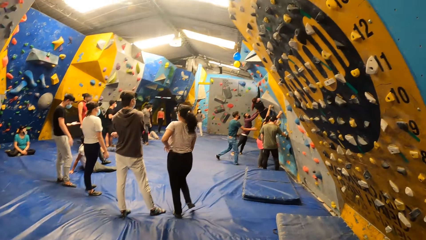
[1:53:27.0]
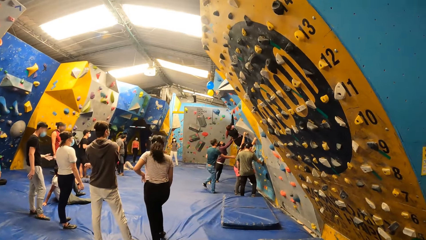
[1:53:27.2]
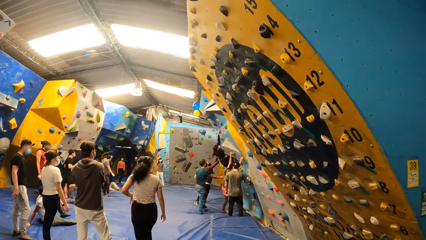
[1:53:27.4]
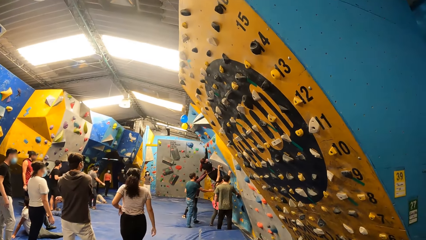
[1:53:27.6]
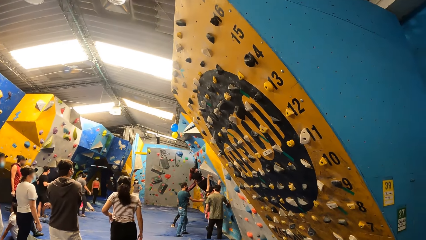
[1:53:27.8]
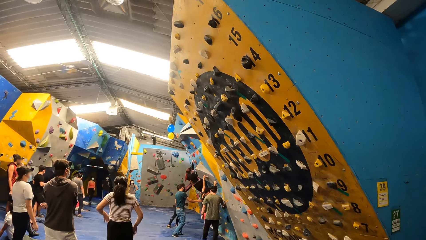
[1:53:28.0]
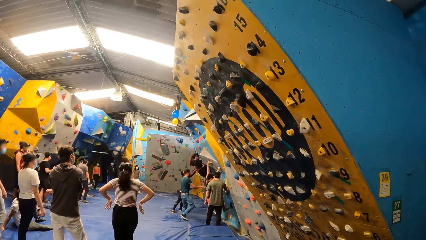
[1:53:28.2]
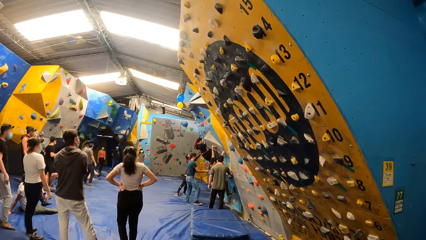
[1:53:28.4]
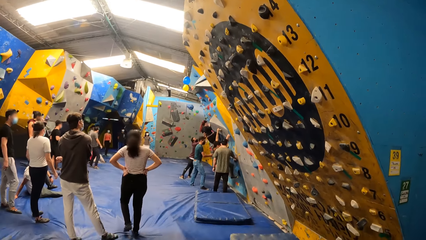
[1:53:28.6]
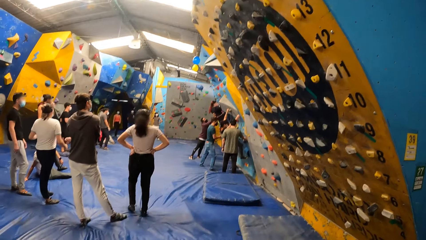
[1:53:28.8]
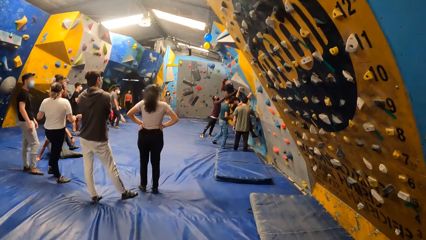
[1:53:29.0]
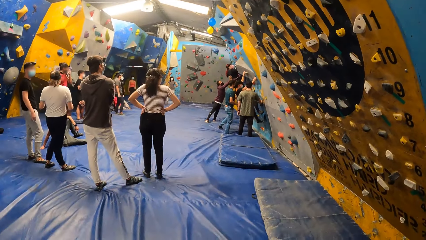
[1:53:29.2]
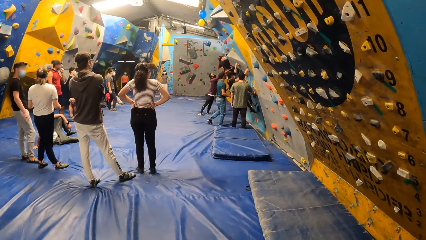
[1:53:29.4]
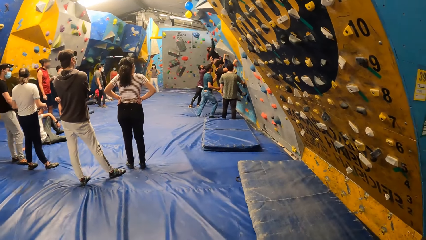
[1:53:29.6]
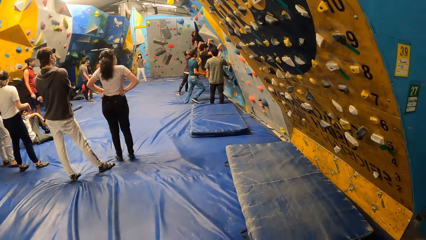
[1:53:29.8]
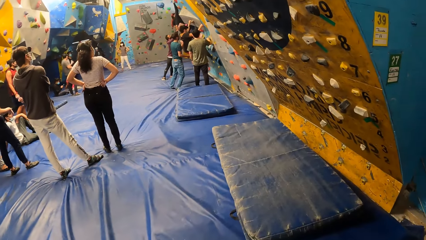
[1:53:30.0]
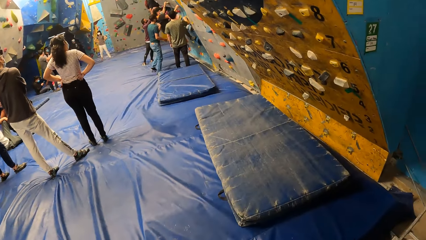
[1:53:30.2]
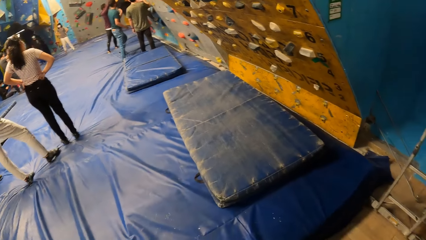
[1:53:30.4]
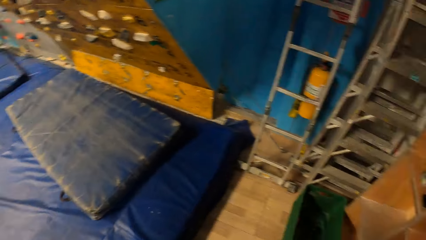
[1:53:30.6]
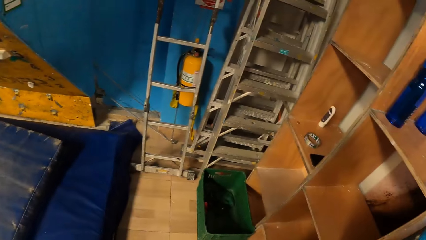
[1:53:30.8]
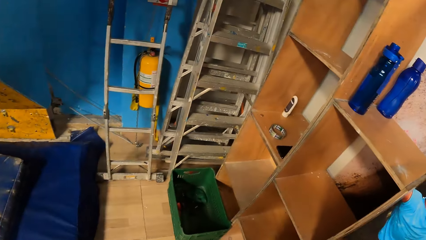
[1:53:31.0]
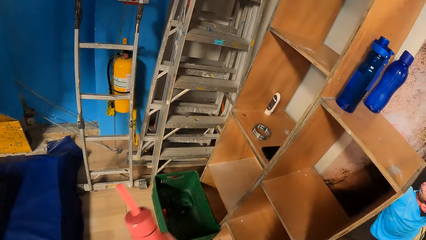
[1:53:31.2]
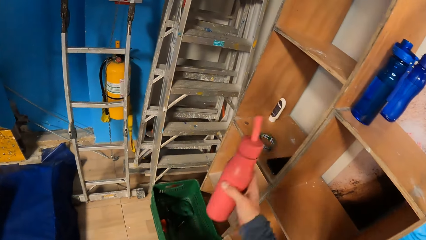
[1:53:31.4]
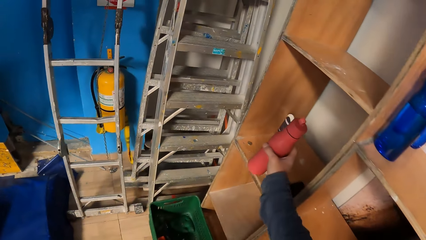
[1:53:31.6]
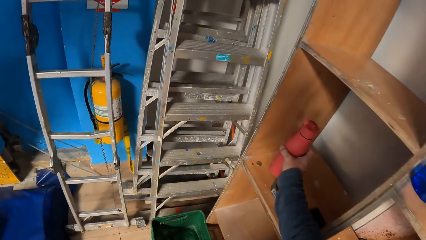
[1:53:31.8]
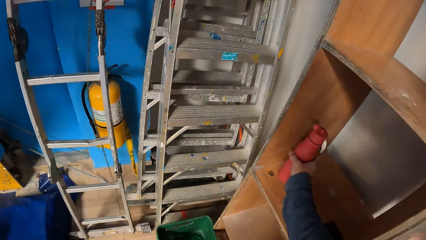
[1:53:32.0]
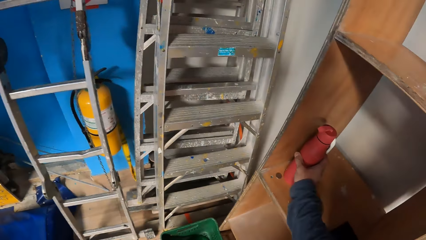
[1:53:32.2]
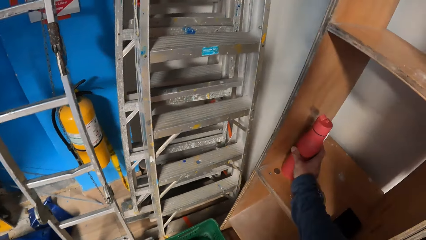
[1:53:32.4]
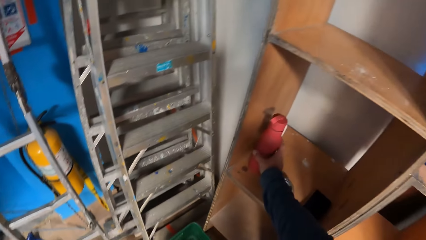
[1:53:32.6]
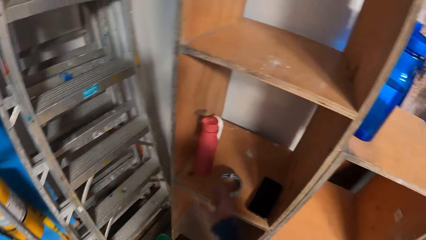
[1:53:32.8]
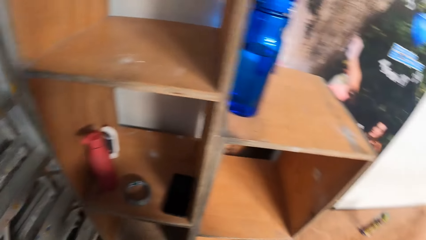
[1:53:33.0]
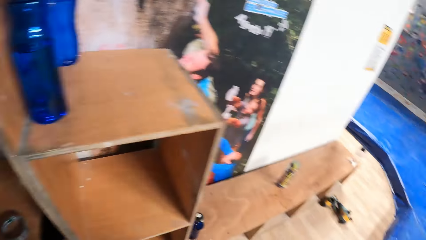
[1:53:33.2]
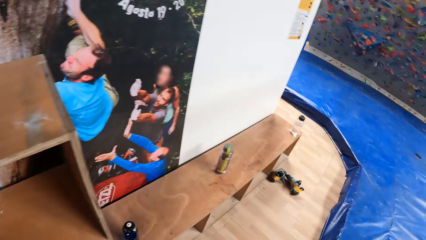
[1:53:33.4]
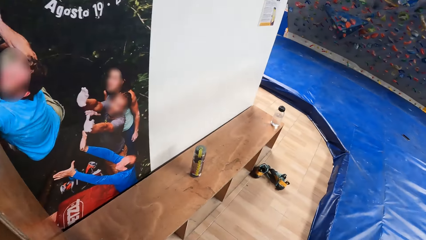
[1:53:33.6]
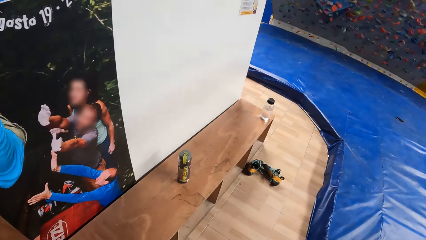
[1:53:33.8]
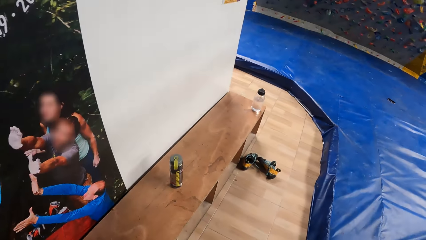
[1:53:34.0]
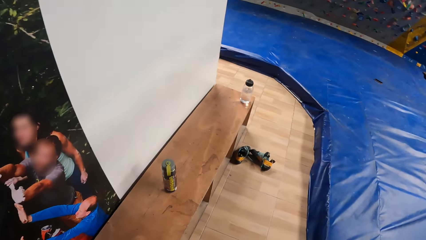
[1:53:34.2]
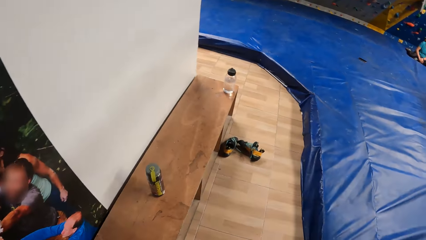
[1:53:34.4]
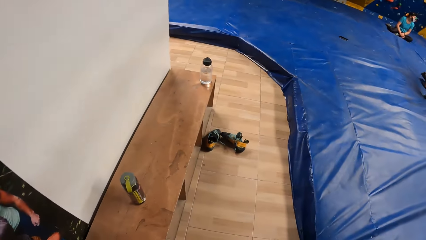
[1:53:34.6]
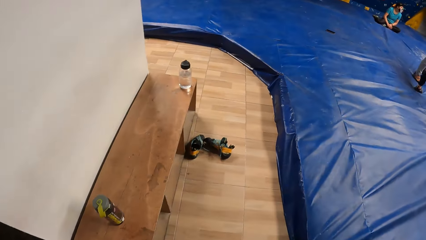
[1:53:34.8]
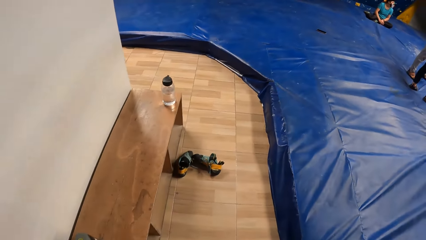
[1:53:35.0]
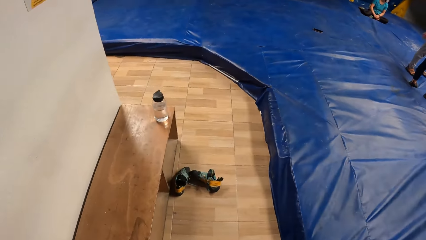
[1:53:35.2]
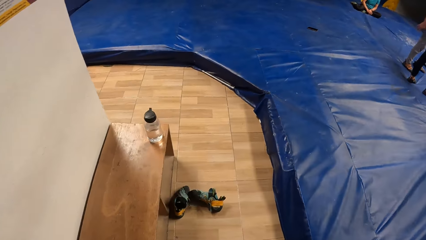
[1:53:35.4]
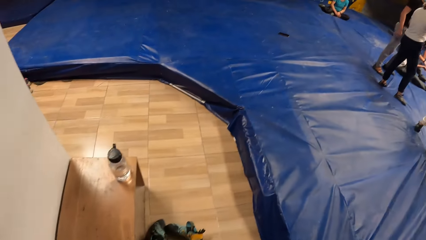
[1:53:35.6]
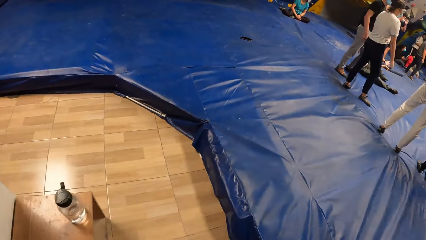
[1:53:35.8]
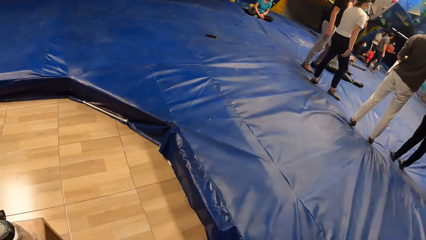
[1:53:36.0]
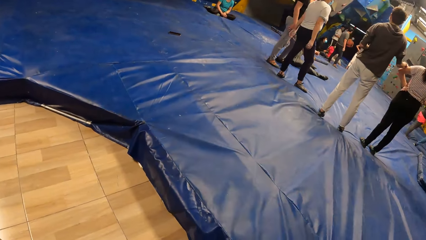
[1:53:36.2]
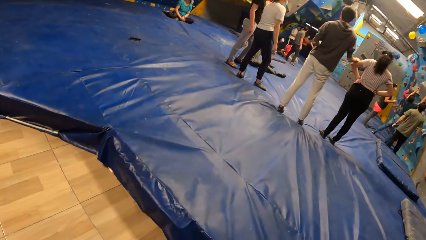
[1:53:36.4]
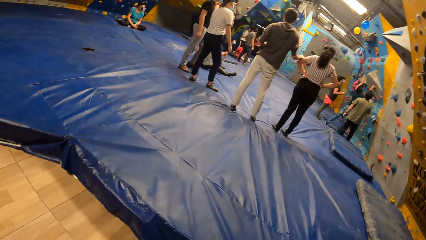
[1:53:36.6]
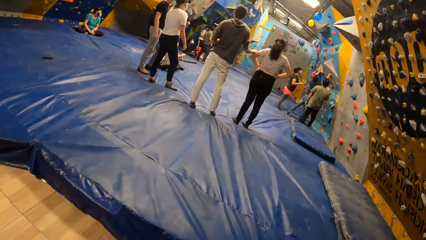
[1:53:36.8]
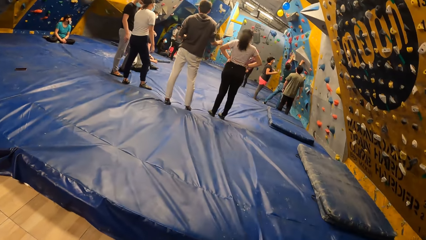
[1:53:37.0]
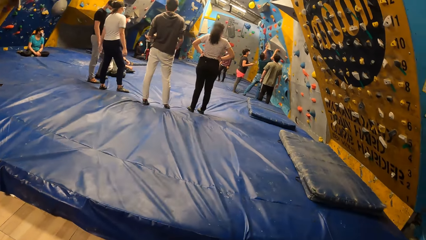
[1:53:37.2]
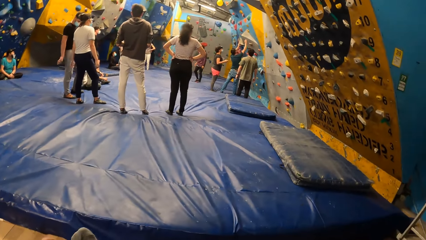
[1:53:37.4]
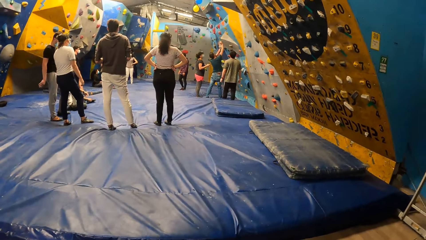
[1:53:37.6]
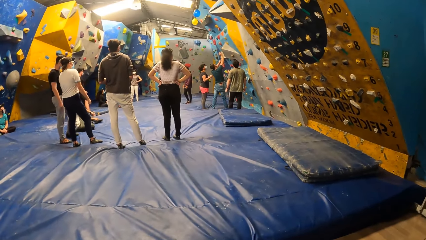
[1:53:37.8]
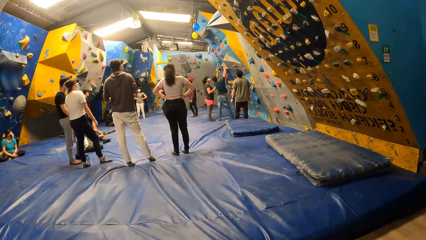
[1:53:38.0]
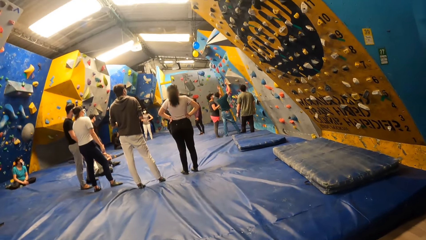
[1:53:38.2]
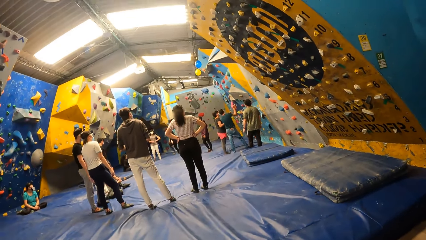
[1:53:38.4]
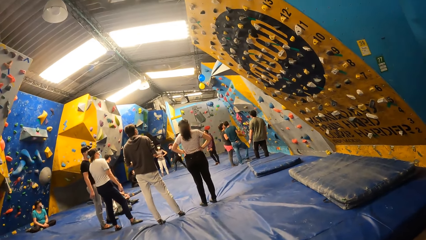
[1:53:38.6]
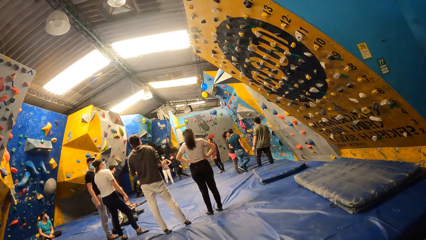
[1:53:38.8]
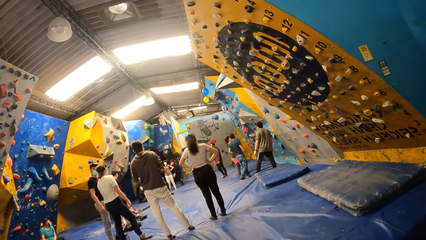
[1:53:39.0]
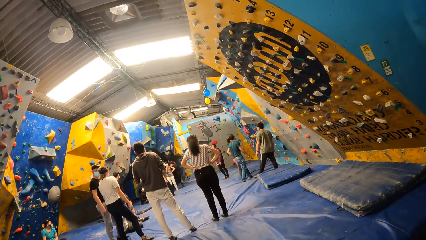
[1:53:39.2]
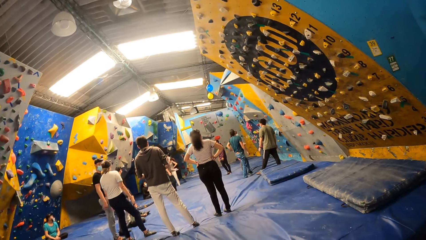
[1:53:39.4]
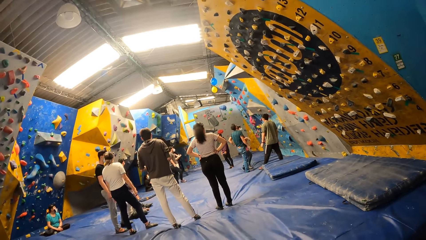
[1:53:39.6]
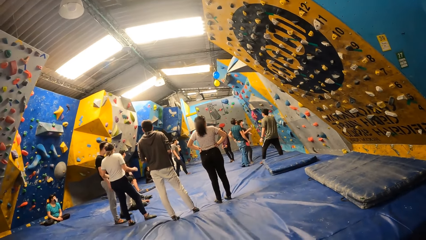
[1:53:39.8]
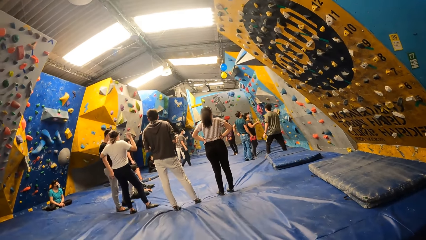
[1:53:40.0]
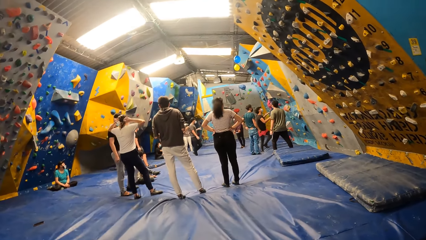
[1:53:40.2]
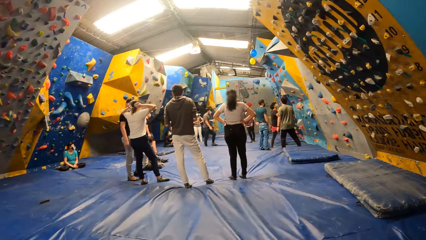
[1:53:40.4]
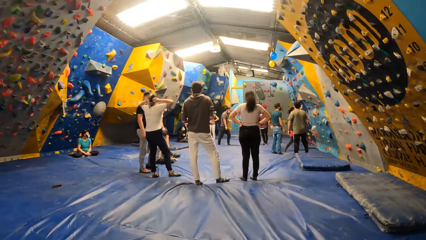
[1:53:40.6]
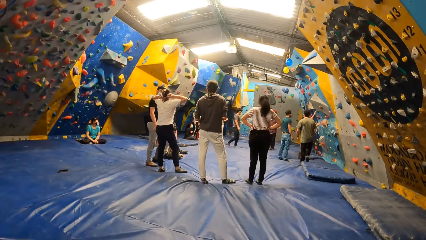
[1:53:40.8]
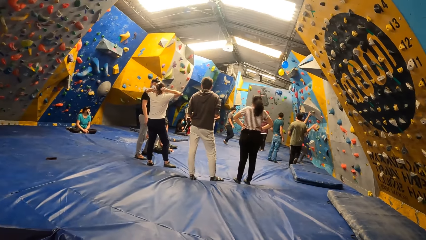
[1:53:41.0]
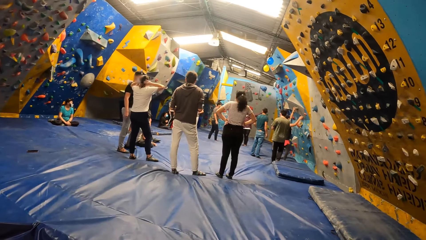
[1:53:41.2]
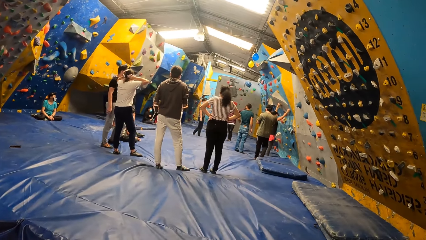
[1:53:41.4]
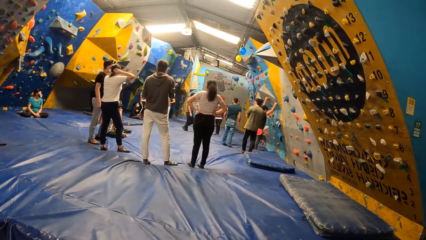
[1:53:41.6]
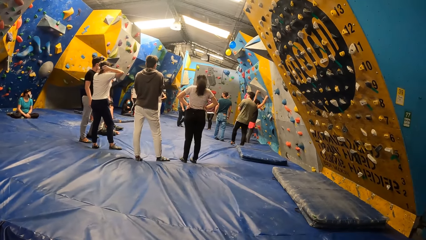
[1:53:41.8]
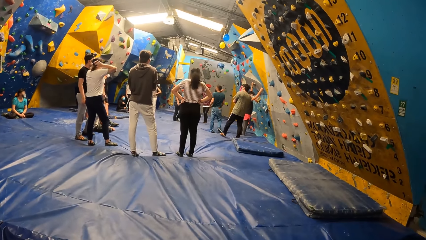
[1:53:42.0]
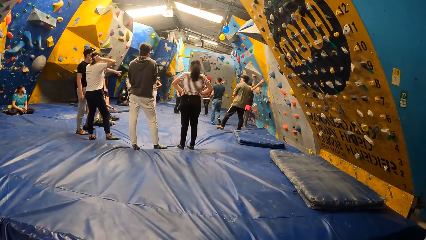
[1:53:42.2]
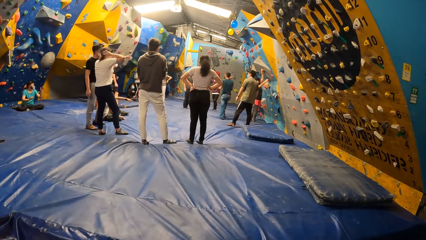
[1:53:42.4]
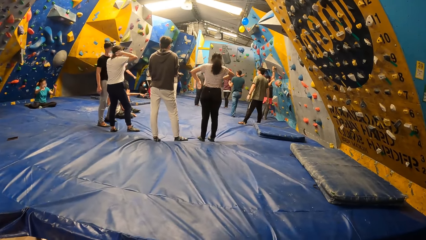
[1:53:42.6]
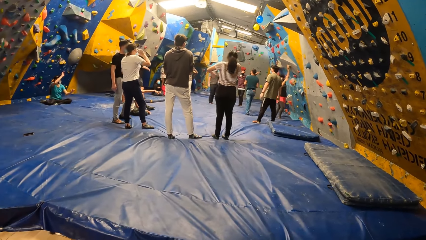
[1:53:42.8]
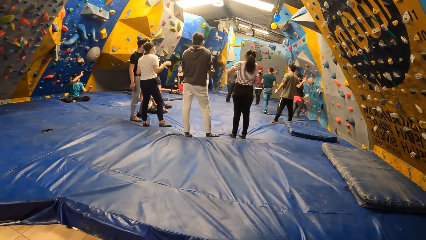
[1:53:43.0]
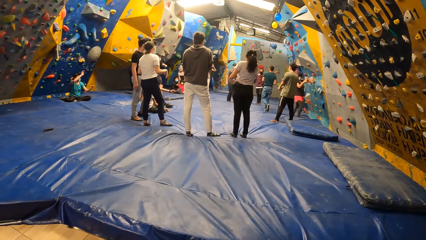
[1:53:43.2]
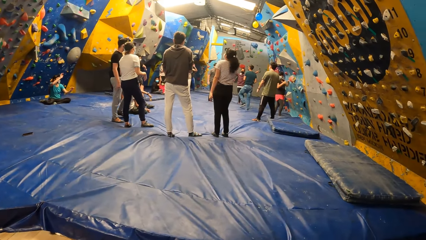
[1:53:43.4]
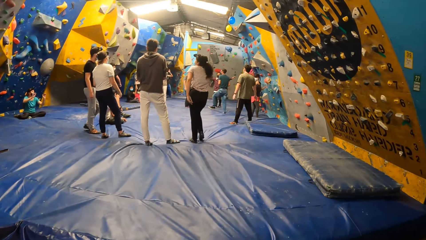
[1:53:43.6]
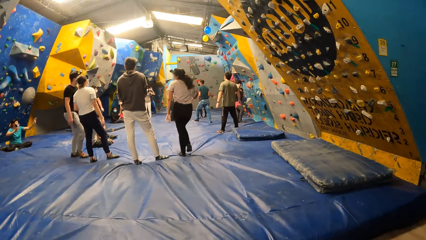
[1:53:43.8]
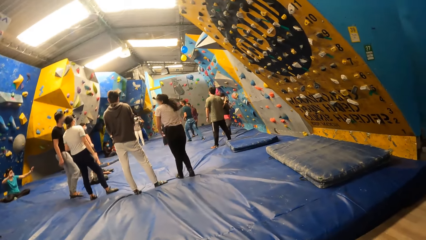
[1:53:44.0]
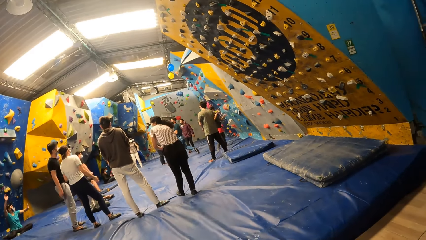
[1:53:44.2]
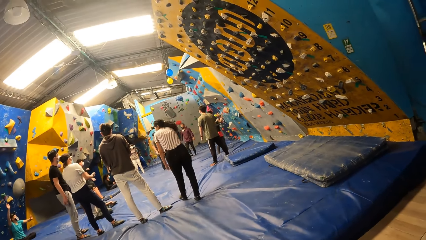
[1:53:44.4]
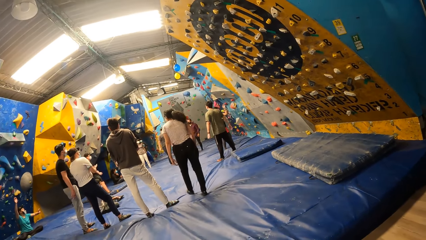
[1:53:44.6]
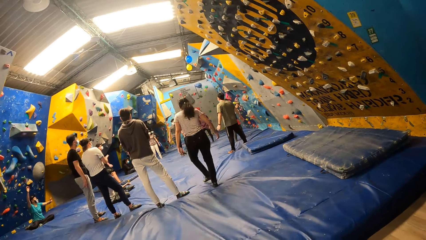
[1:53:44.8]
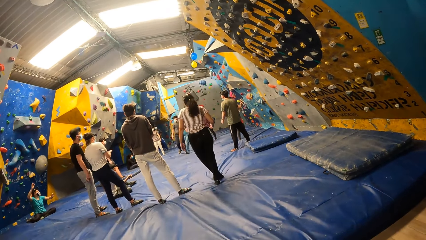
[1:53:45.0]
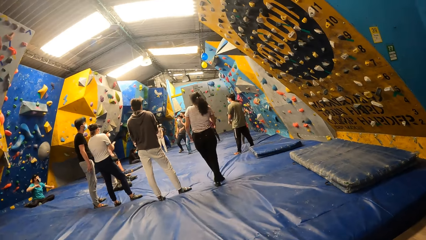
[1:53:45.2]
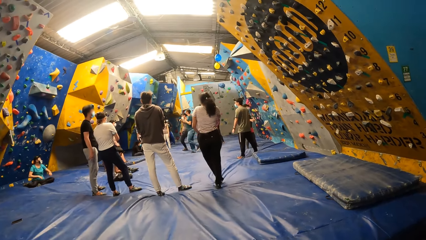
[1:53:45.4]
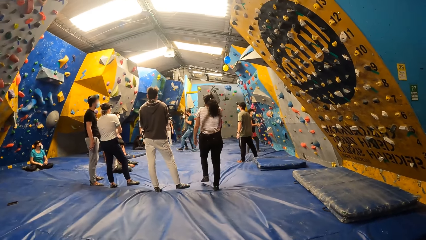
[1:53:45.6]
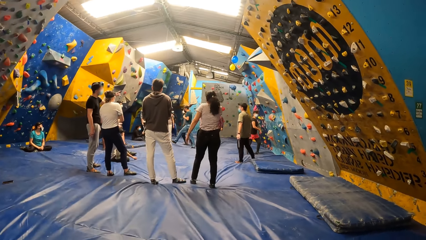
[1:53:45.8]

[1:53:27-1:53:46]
The woman climbs the wall. The camera wearer drops the water bottle in the cabinet with her right hand. She sits on a bench. Another woman touches the wall with both hands.
